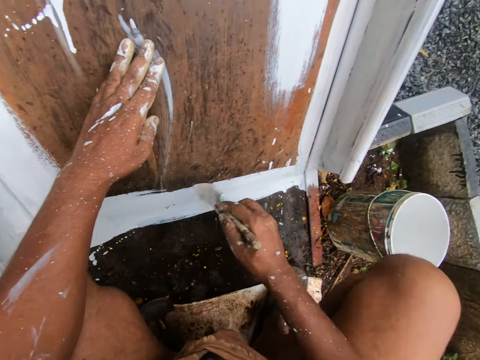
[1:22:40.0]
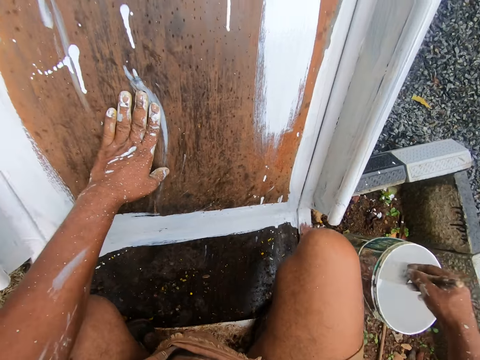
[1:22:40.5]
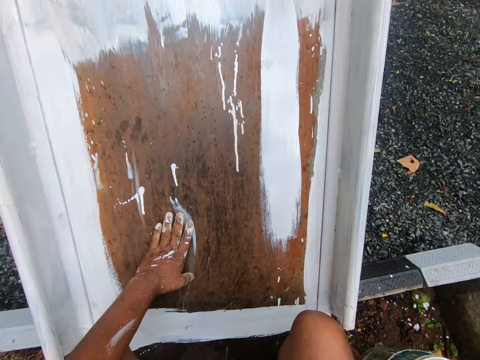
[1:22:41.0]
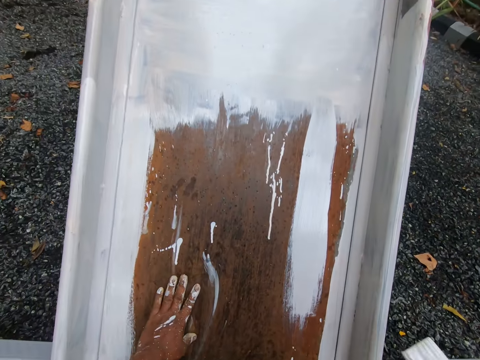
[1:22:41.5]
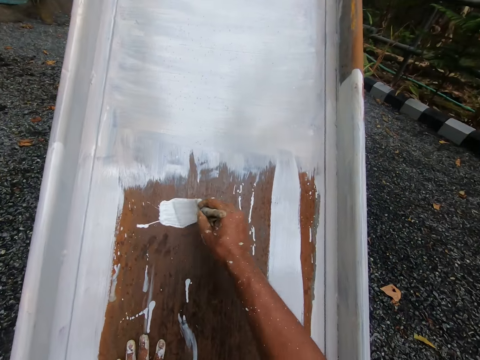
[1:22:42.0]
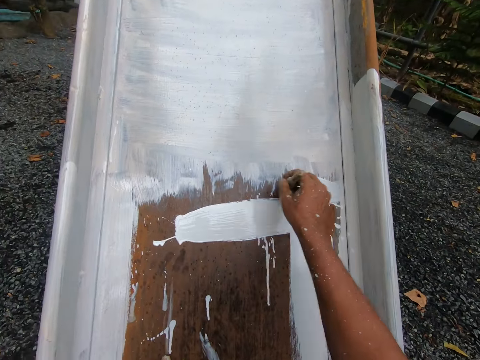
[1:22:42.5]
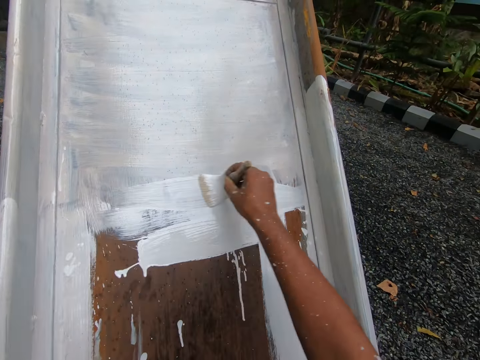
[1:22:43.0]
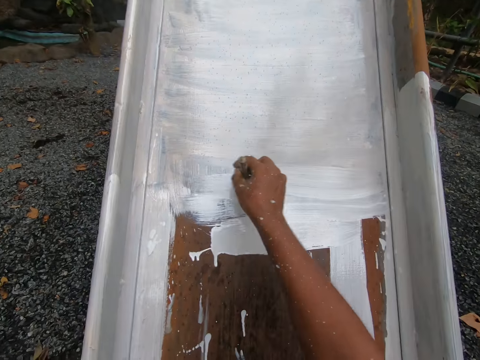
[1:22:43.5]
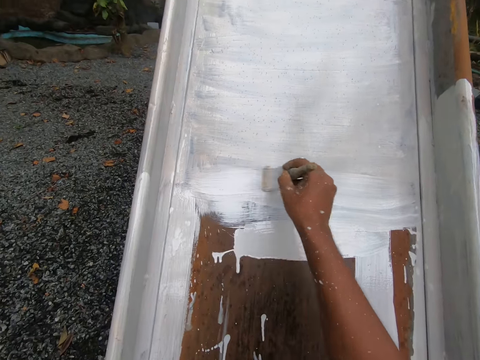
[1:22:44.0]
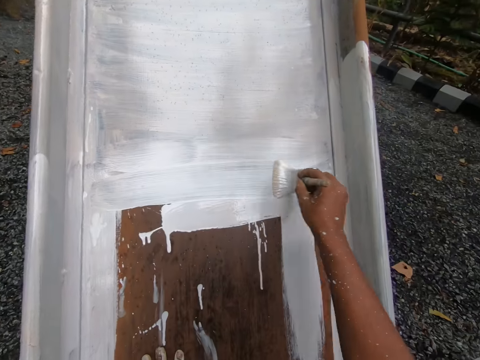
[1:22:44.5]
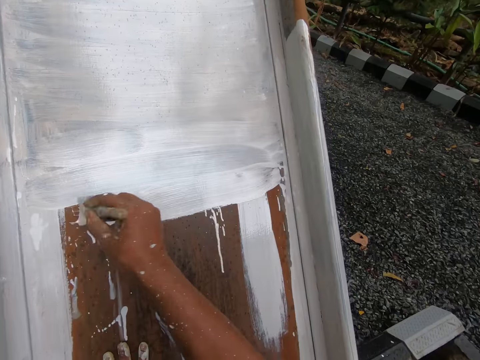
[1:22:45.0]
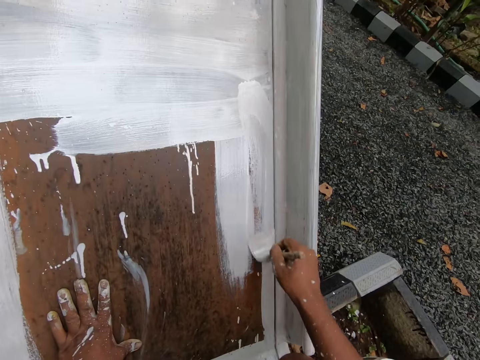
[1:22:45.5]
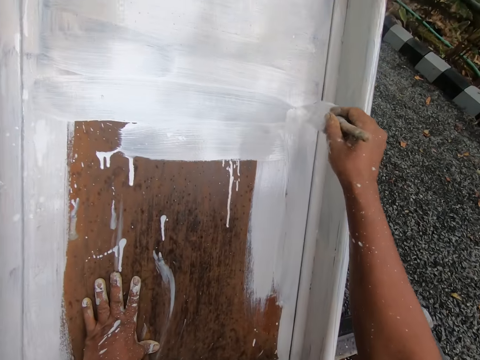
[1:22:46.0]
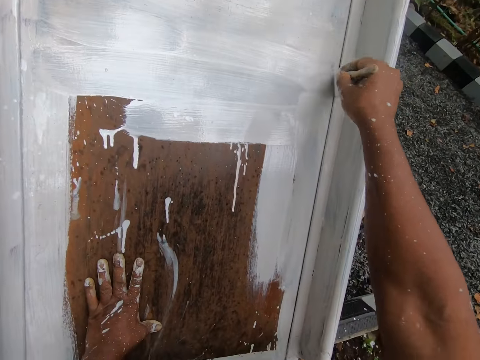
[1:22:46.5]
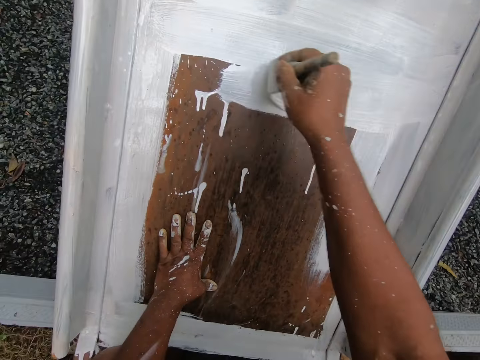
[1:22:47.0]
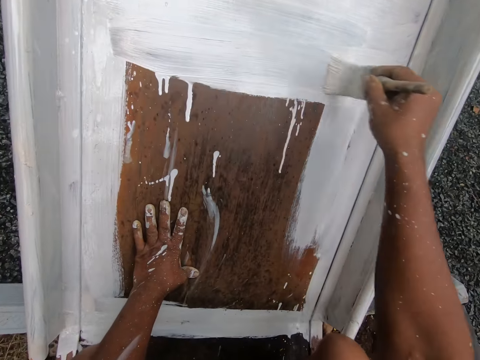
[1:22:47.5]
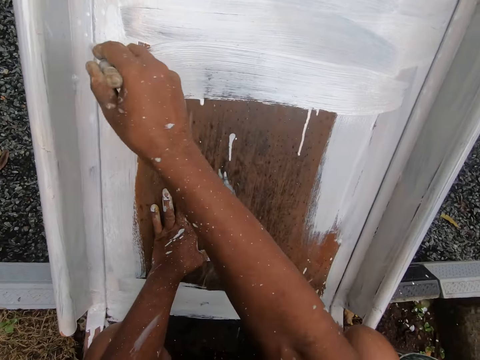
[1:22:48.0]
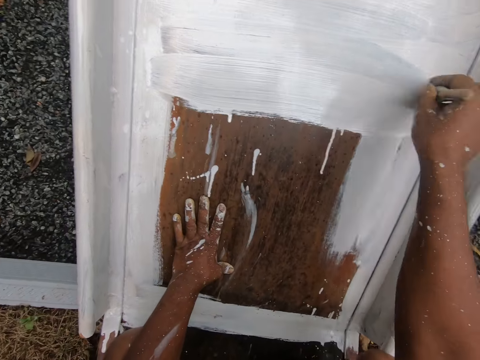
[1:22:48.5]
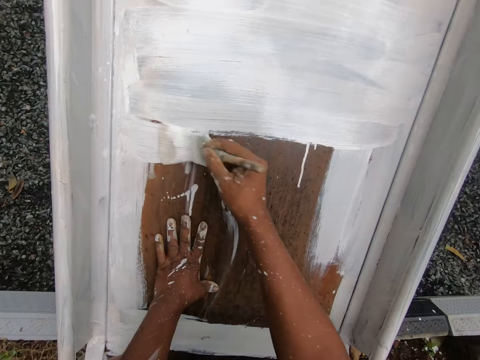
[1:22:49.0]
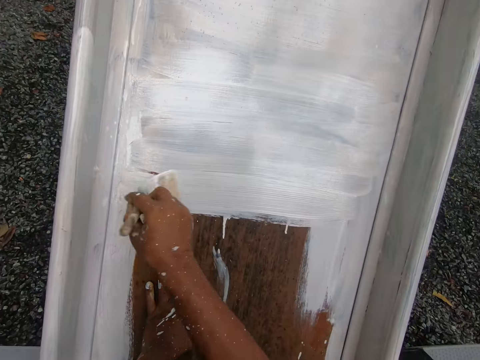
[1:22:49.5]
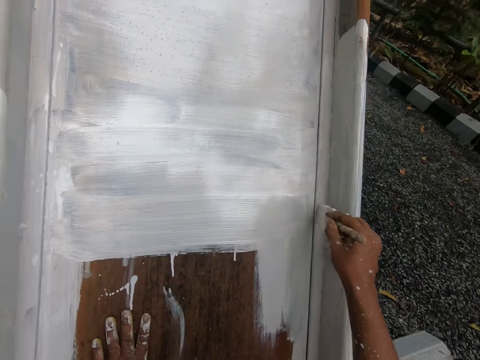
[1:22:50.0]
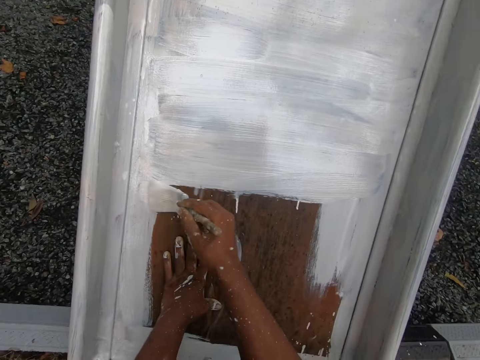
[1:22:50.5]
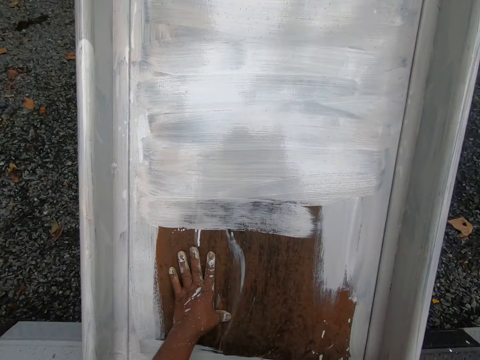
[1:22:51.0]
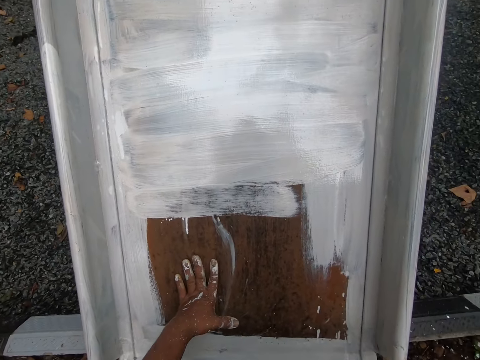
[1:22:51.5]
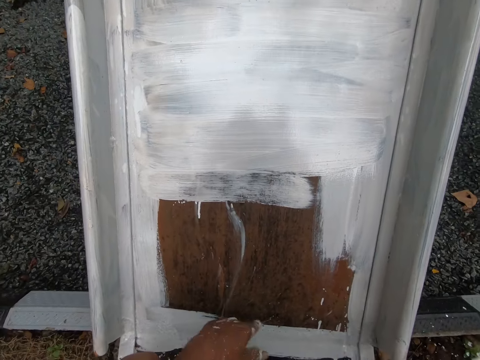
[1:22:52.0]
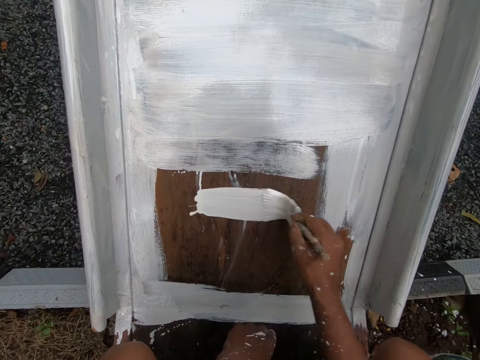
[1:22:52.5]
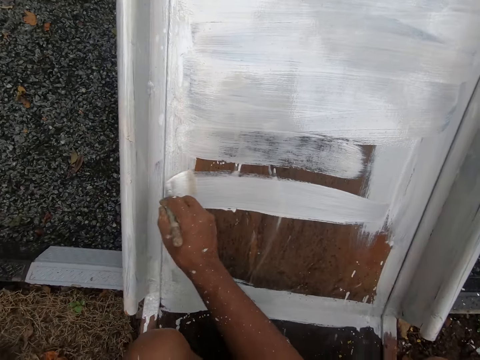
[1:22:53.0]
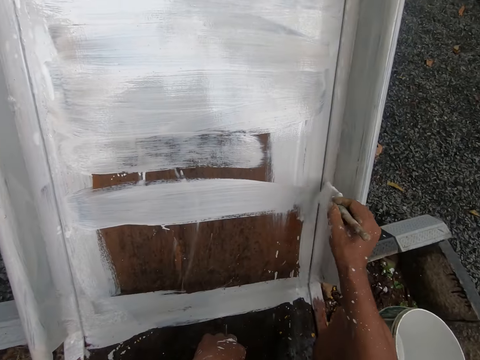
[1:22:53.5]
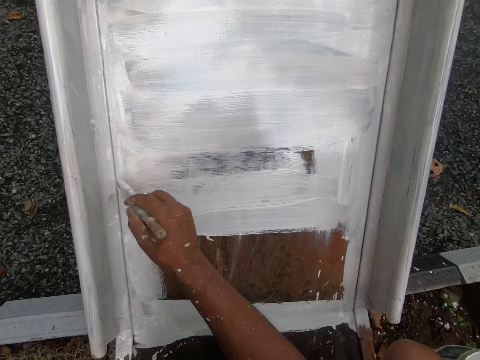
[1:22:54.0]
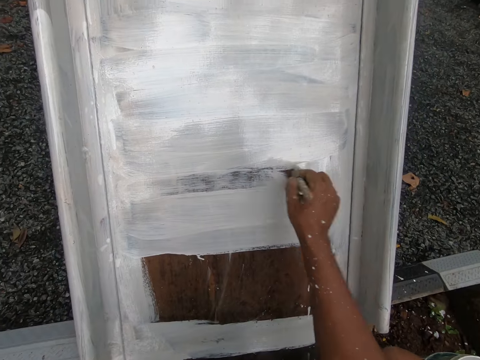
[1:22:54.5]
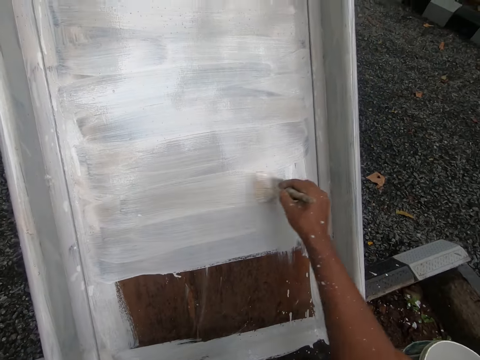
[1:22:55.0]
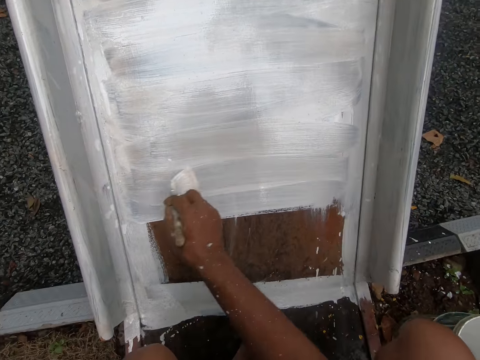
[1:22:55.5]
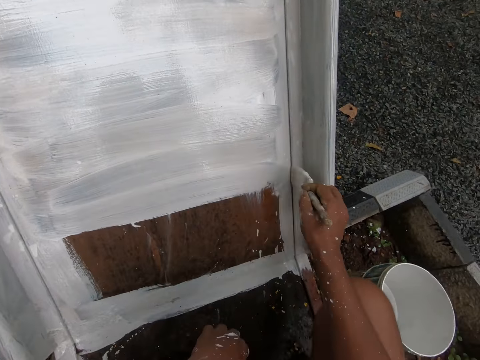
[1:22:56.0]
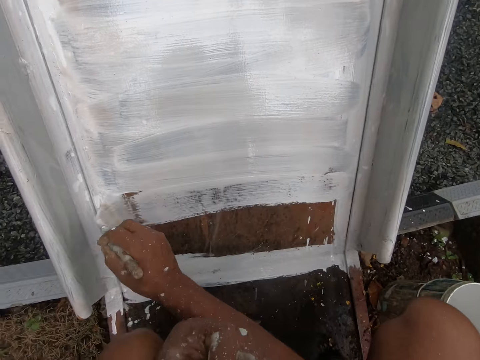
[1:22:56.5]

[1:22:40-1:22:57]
The camera wearer dips the paintbrush into the bucket of paint with his right hand. He paints the sliding surfaces of the playground slide with the paintbrush in his right hand. He dips the paintbrush into the bucket of paint with his right hand. He paints the sliding surfaces of the playground slide with the paintbrush in his right hand.

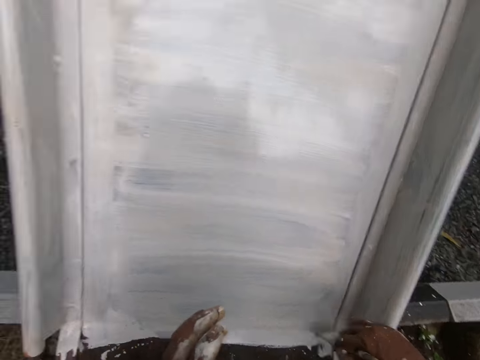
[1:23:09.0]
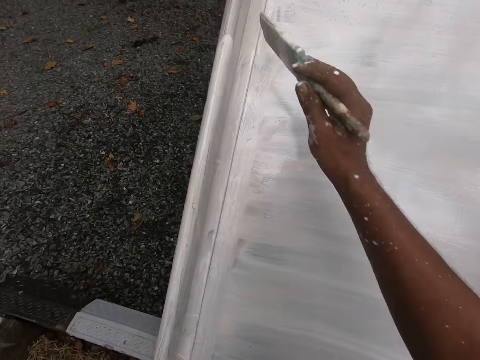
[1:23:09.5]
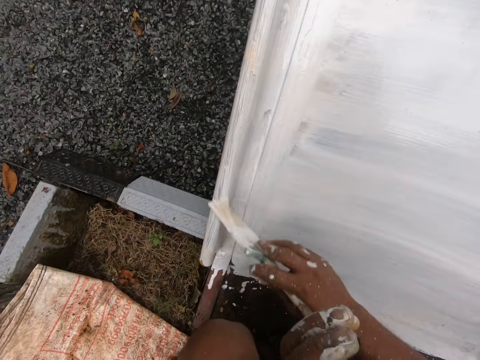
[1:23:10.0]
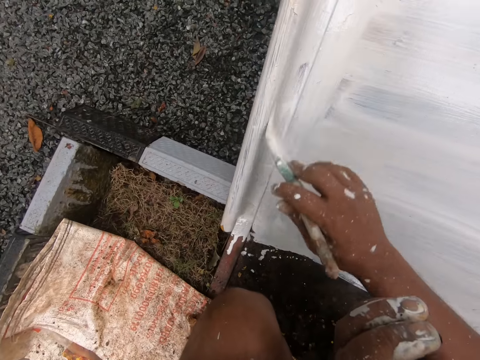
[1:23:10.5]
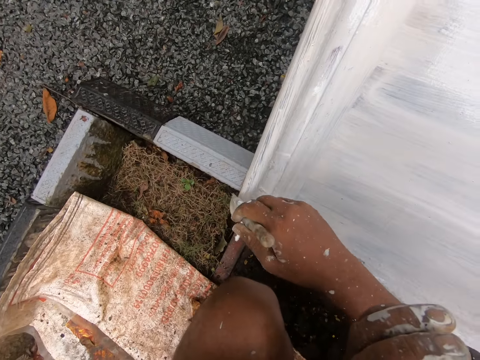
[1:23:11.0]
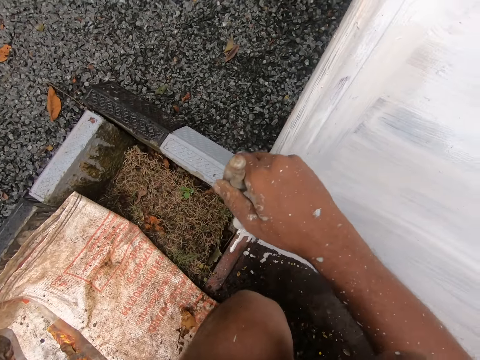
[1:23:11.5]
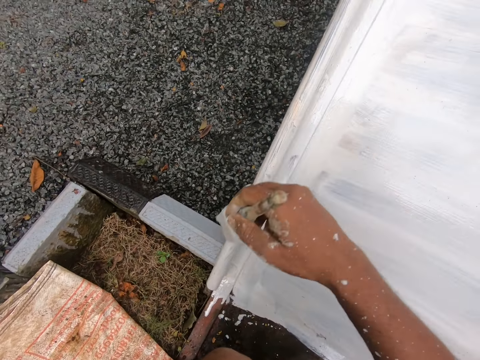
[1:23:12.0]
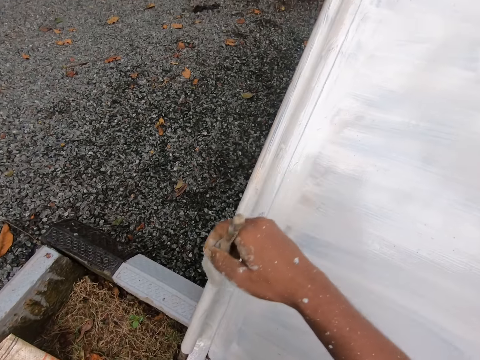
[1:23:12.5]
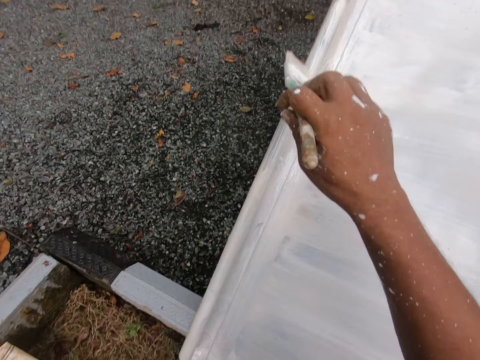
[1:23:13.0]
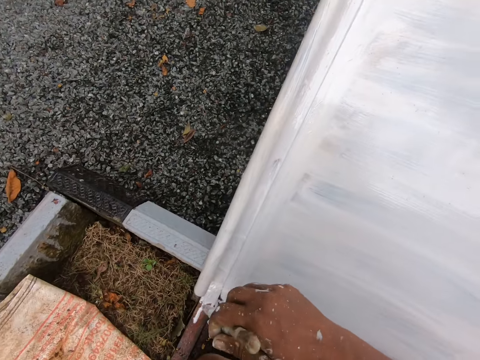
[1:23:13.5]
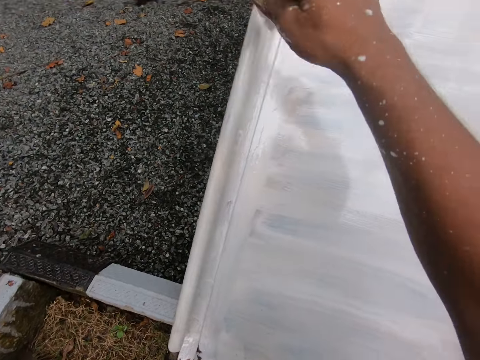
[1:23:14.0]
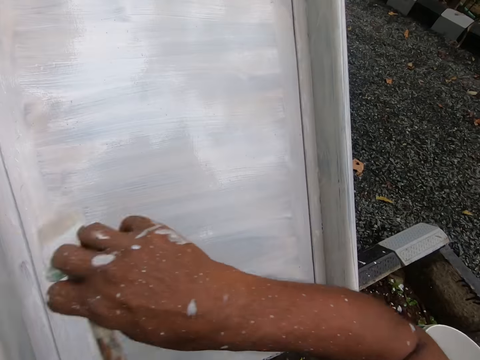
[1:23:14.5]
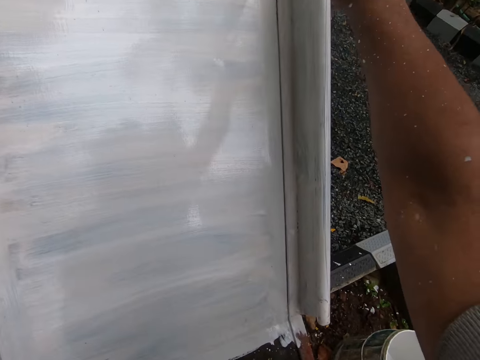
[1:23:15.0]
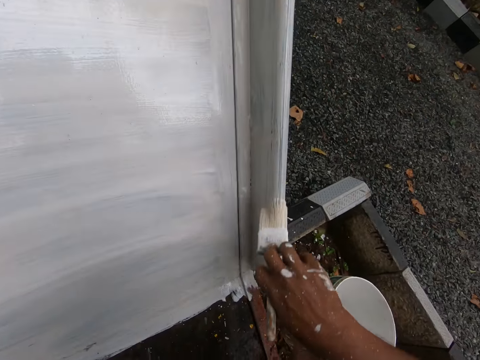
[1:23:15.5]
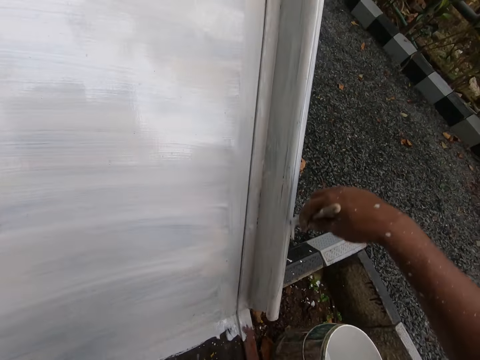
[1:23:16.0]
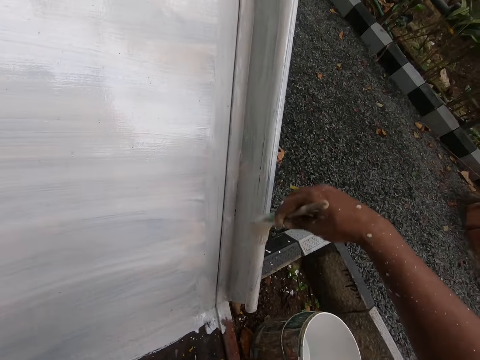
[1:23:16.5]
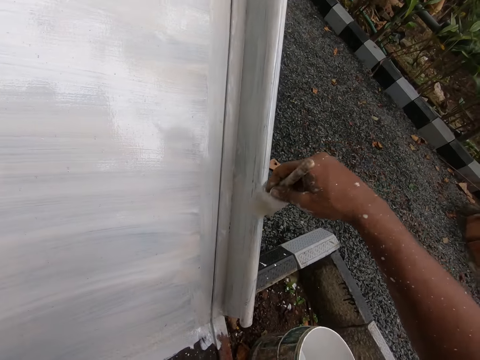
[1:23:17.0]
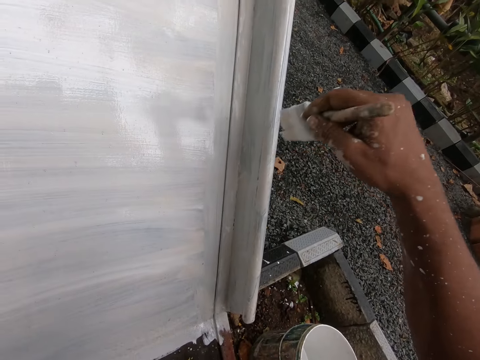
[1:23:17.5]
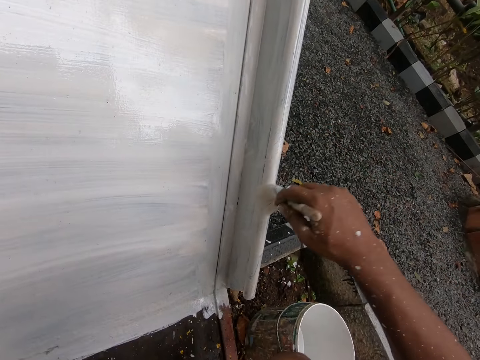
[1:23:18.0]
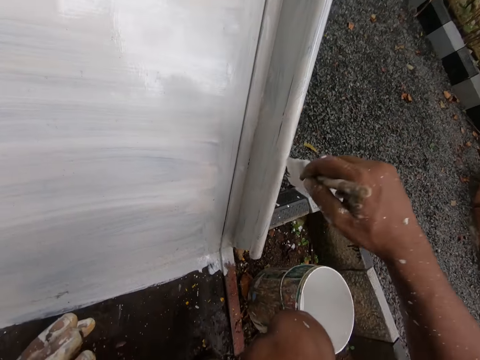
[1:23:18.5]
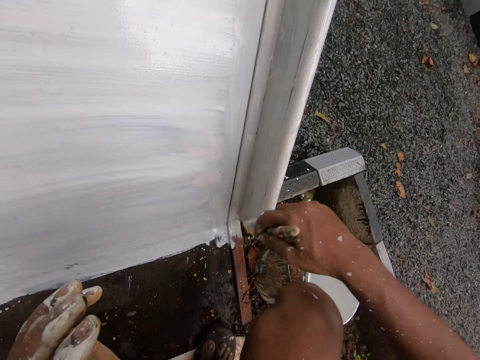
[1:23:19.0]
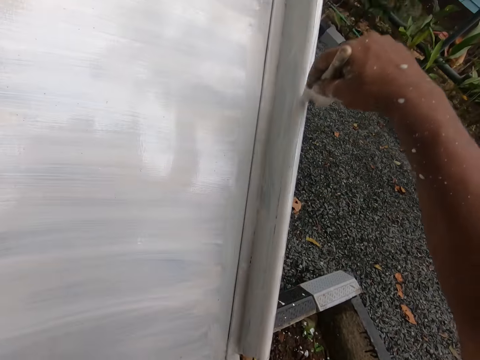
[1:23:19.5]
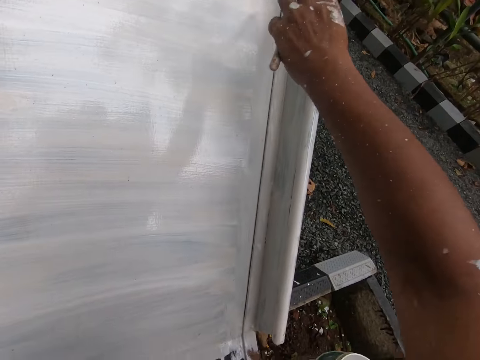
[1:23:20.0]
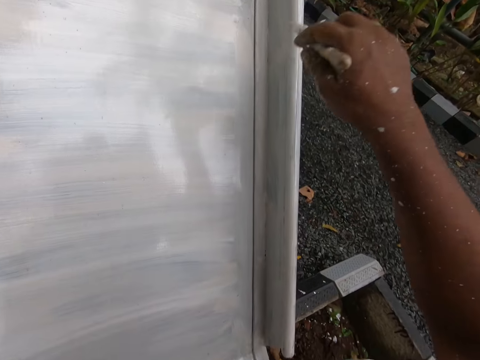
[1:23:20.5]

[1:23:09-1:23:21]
The camera wearer paints the rail of the playground slide with the paintbrush in his right hand.
